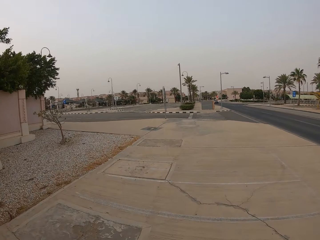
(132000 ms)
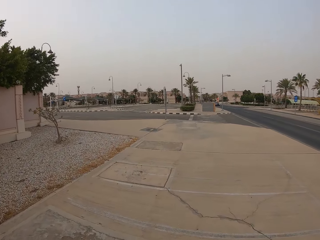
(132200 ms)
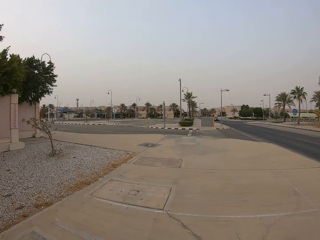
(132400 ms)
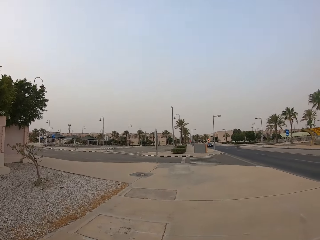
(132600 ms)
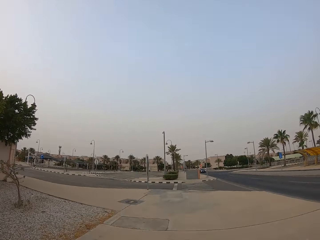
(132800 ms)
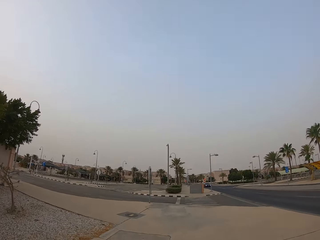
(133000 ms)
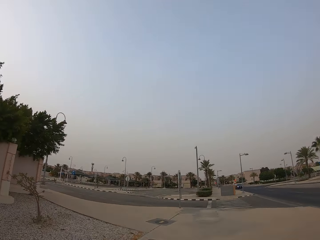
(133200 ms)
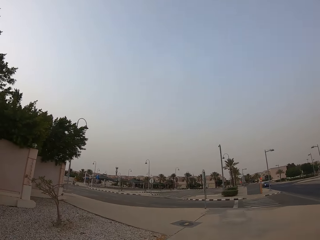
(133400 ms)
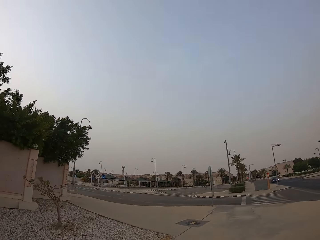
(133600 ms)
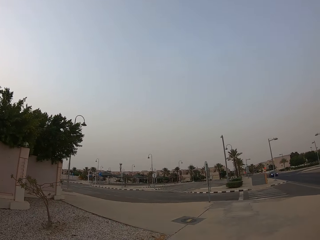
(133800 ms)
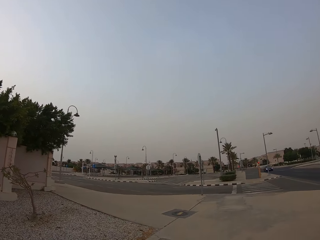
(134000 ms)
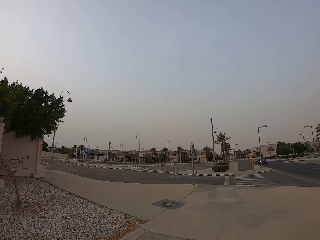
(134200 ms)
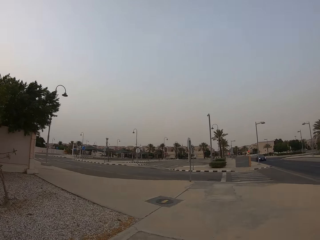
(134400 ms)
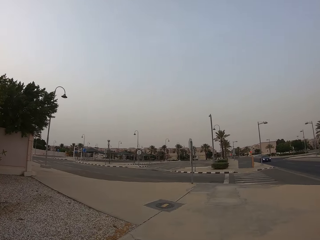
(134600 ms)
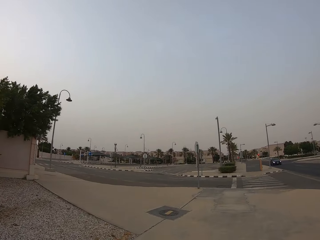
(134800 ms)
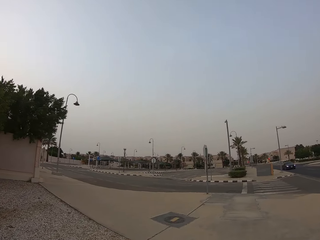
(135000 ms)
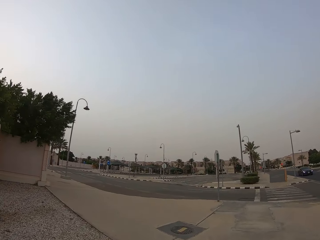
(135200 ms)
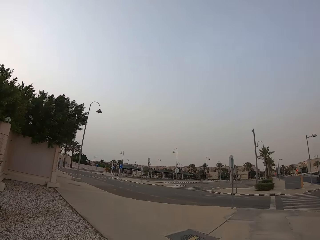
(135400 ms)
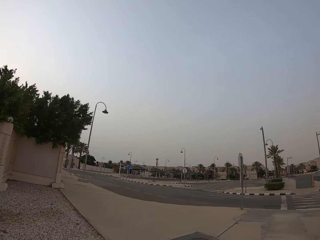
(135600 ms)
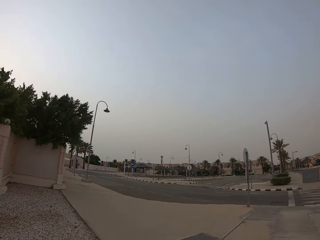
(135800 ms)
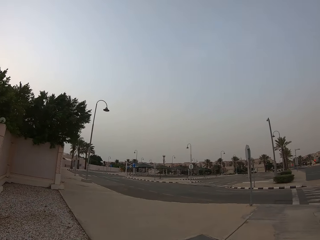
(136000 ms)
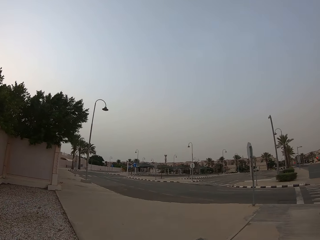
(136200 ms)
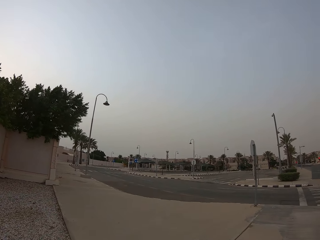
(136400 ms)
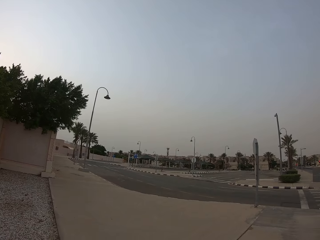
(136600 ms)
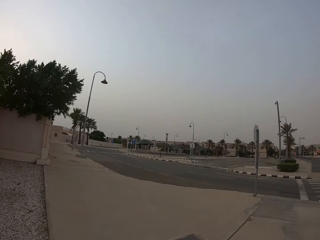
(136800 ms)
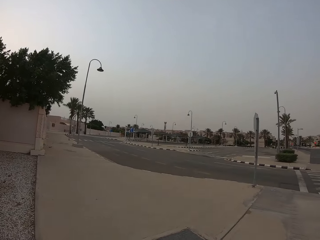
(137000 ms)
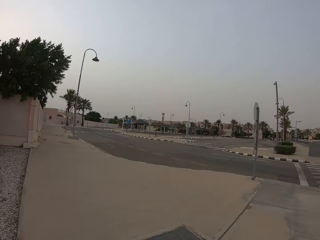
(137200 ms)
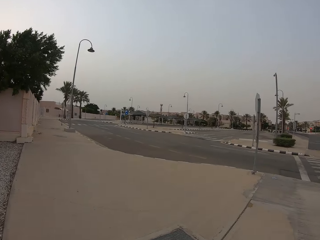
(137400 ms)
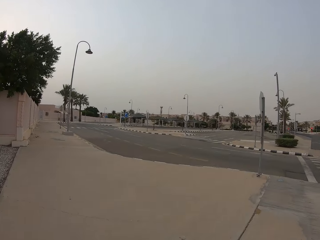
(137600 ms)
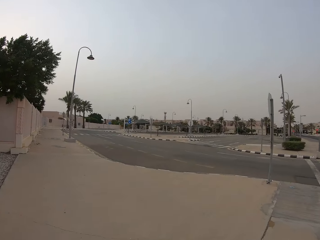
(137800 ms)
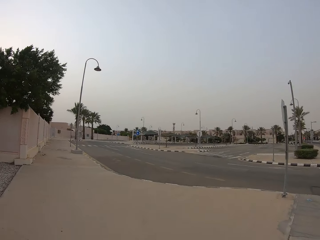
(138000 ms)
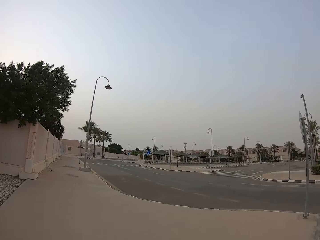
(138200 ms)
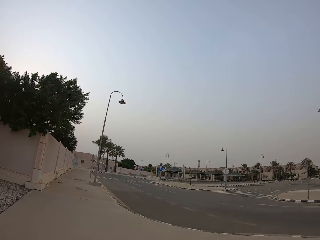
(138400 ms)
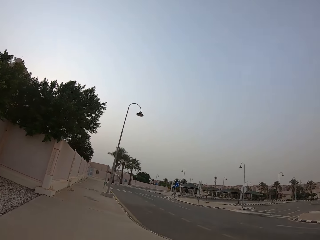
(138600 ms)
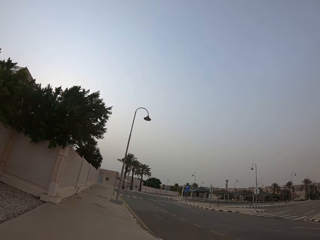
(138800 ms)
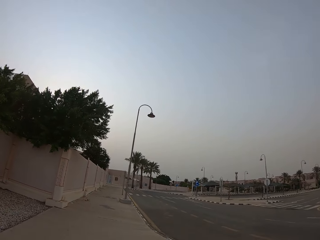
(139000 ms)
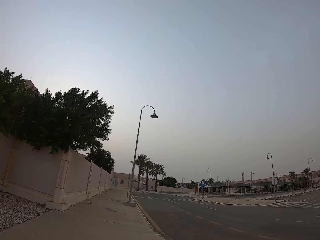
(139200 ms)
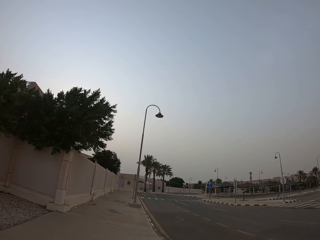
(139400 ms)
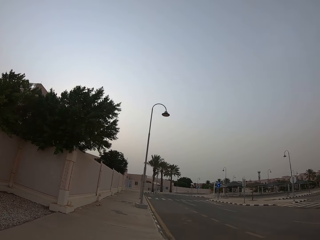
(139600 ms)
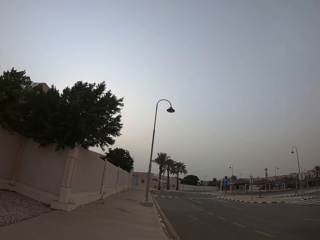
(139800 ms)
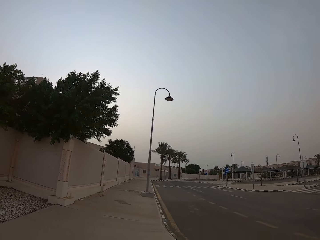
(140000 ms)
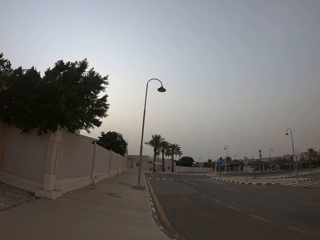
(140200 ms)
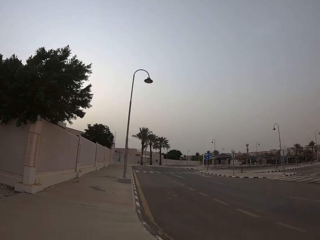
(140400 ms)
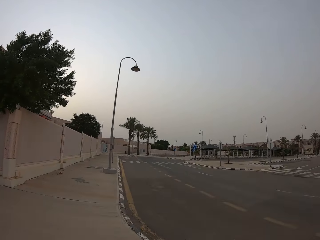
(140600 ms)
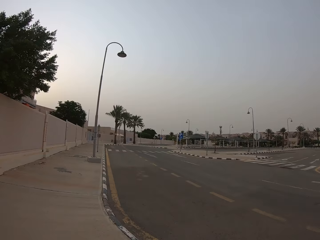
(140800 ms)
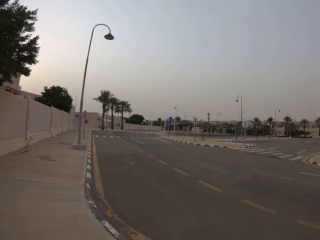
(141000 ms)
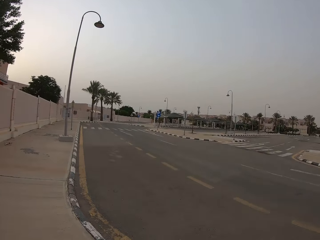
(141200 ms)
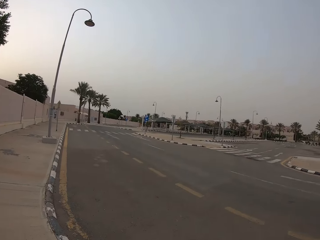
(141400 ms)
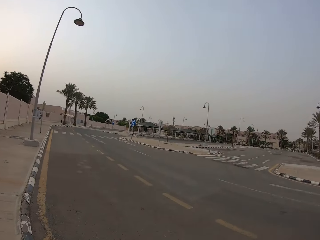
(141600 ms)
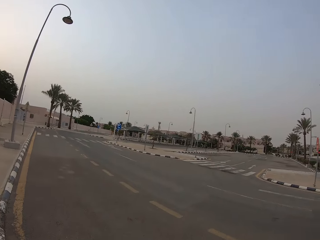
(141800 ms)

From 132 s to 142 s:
The camera wearer walks towards the junction.

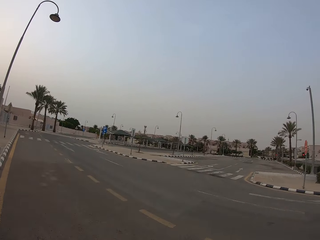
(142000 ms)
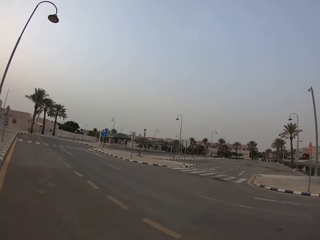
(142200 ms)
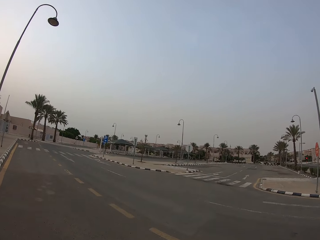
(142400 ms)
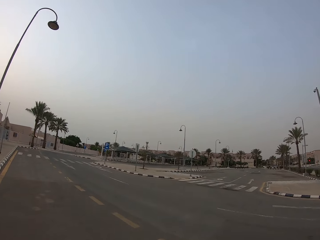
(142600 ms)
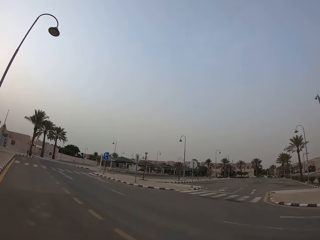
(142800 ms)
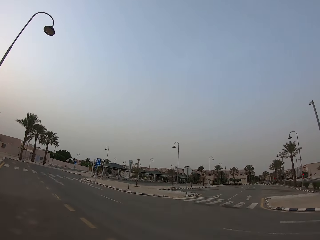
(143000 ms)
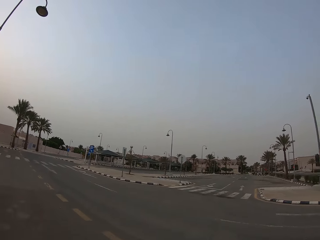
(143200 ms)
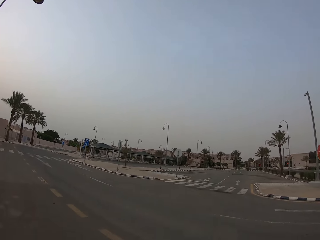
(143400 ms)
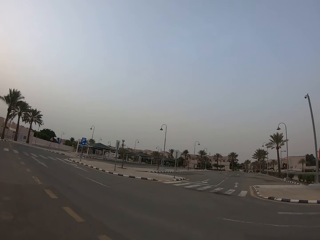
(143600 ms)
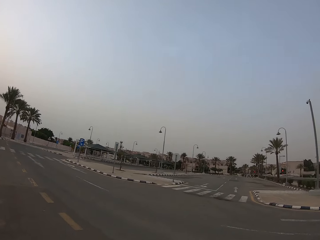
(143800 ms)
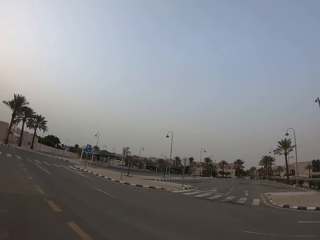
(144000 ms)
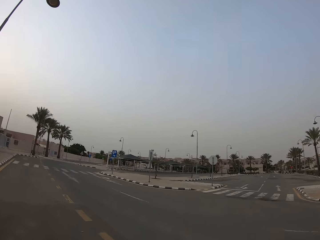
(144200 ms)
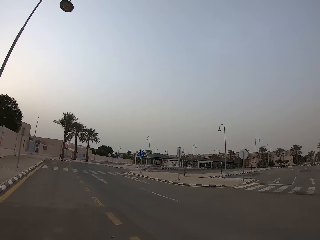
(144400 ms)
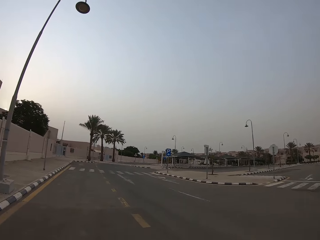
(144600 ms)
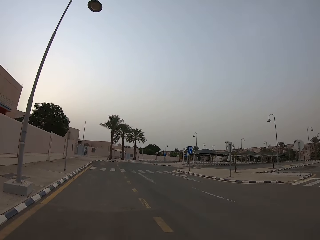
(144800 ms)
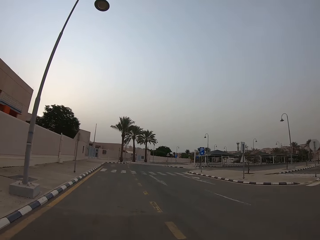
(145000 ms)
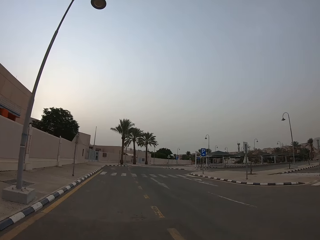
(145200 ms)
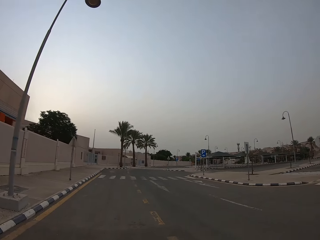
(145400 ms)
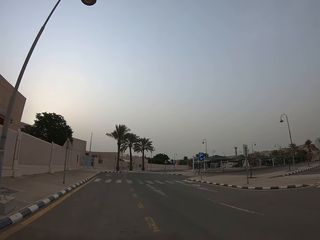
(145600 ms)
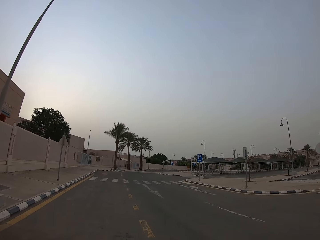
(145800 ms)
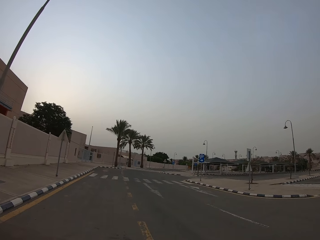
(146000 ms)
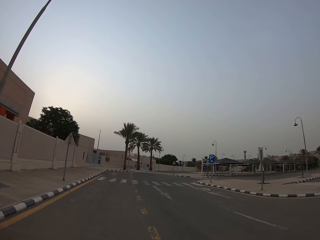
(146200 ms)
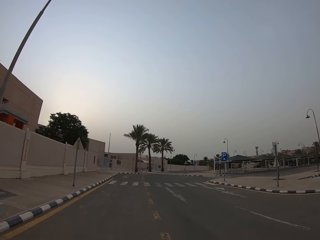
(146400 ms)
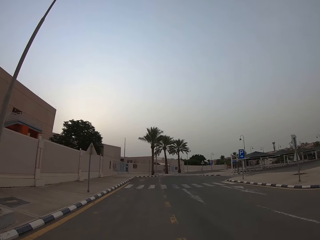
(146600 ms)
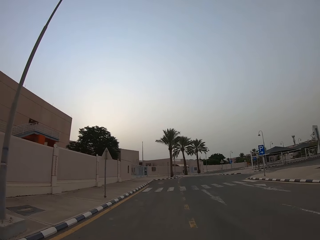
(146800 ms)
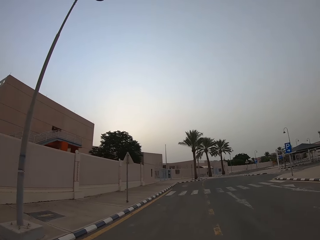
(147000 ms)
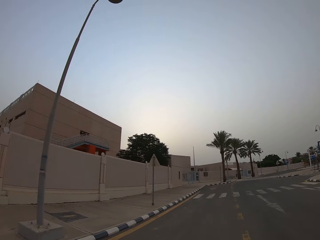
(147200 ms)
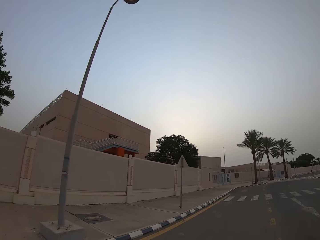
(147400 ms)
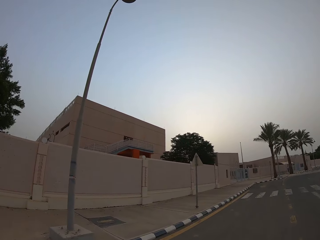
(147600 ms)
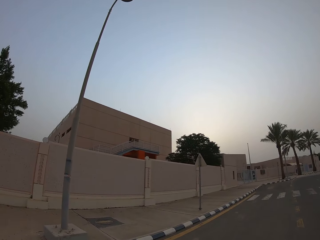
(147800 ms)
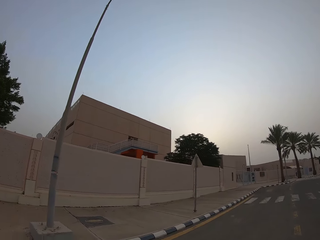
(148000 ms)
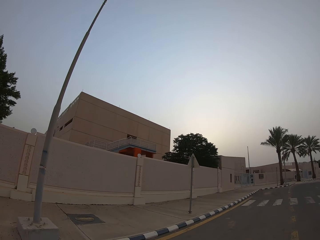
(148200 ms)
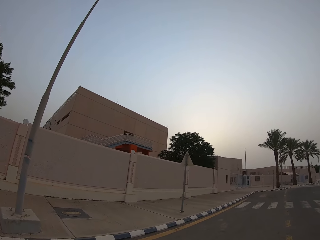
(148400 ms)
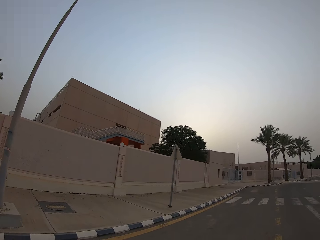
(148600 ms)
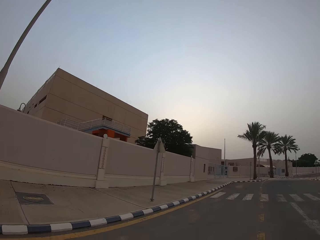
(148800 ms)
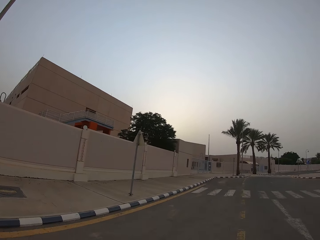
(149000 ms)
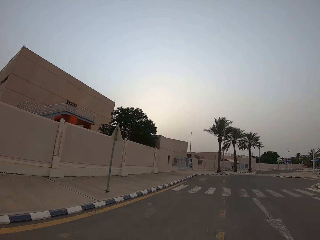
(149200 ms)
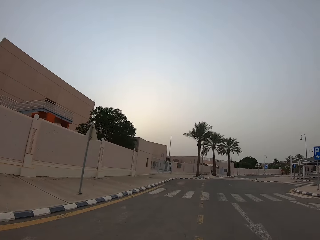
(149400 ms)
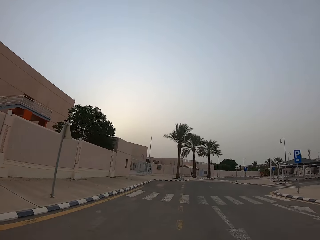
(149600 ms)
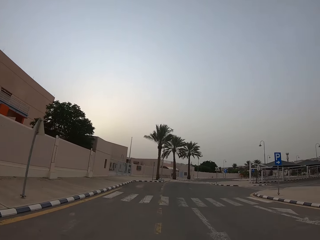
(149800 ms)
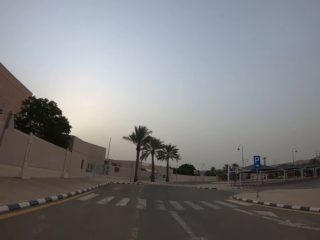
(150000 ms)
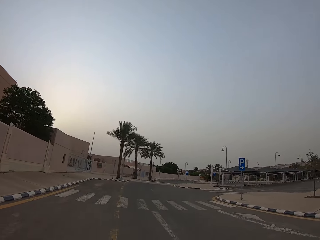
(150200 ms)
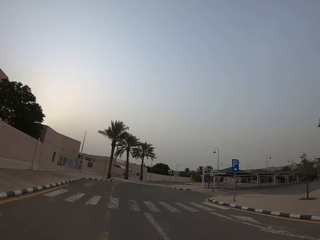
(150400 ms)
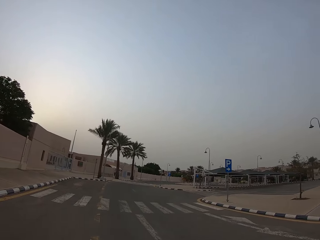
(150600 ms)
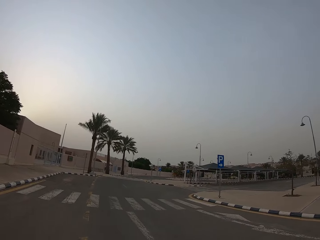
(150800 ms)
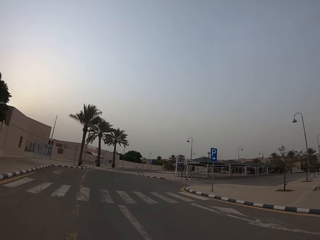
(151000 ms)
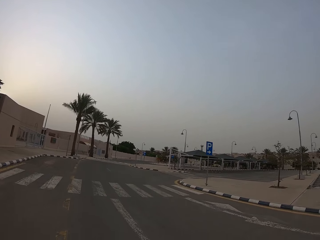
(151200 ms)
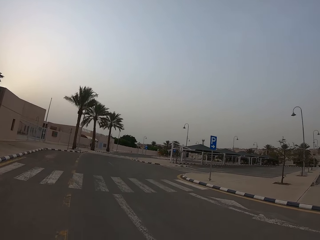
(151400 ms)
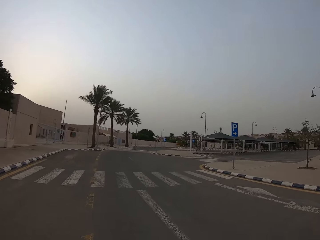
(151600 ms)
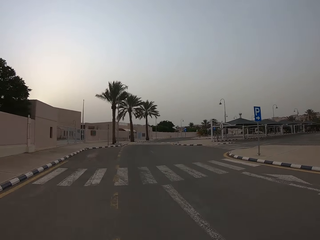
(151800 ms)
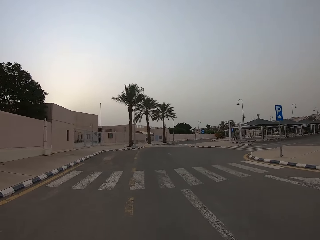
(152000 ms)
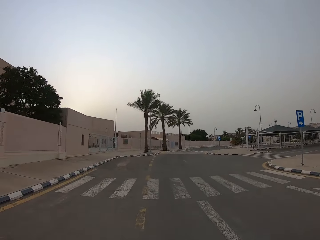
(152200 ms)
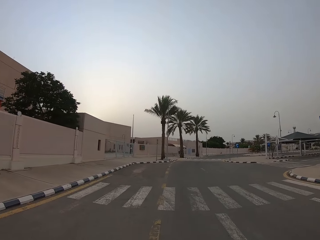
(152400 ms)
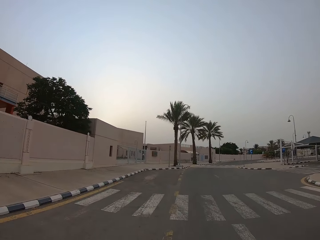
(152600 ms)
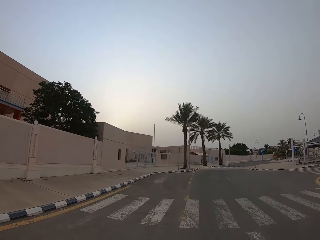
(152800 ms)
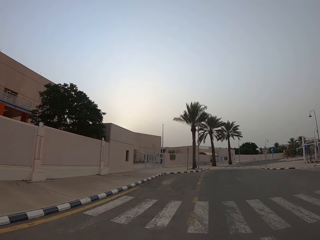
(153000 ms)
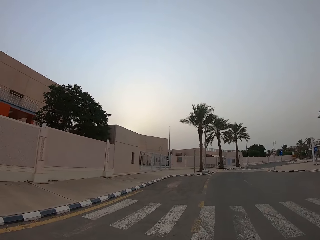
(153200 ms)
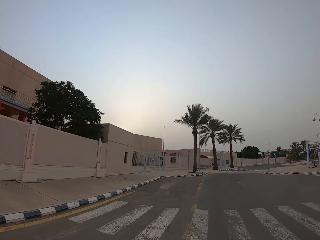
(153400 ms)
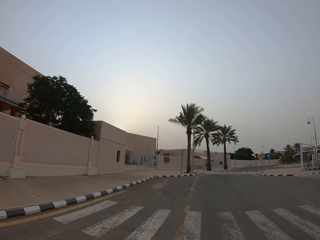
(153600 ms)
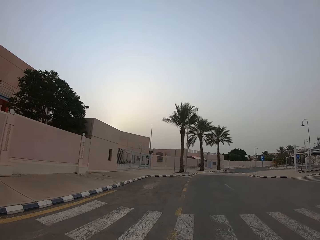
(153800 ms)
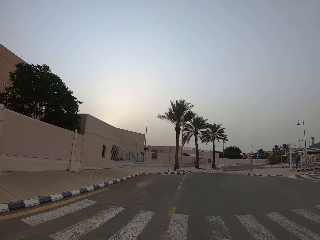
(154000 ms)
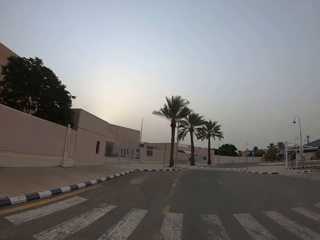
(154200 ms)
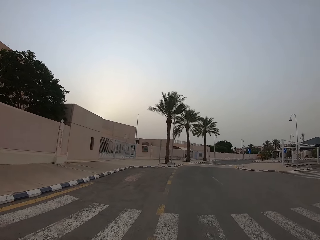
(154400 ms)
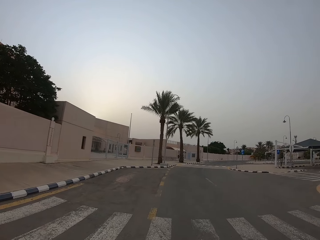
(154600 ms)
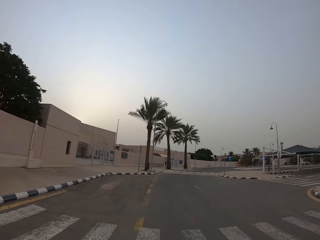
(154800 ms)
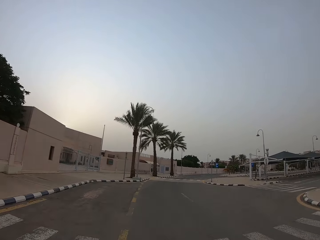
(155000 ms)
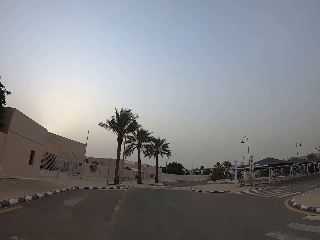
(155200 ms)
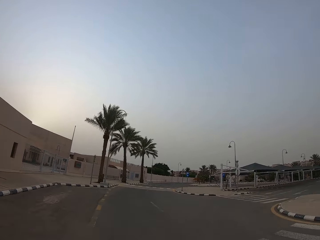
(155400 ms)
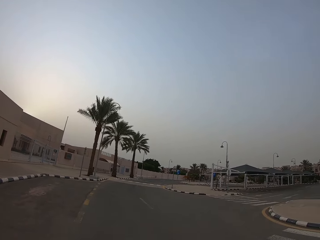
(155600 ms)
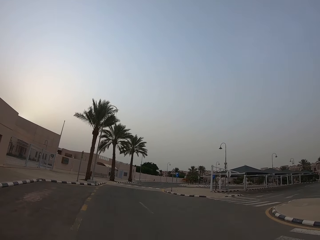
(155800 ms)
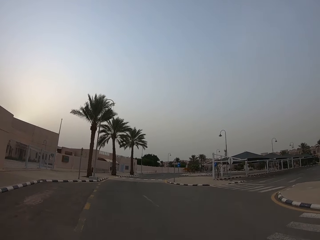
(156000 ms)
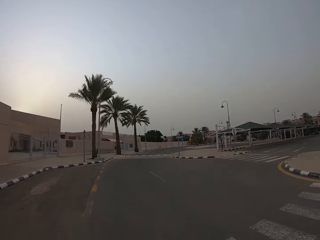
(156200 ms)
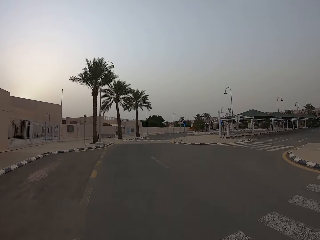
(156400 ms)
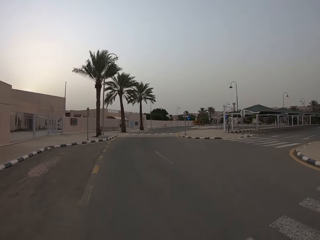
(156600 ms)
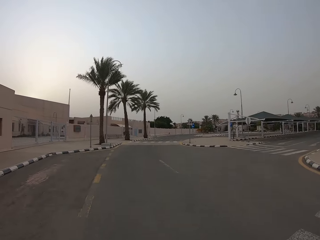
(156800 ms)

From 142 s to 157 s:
The camera wearer walks on the road. They head to the zebra crossing.
